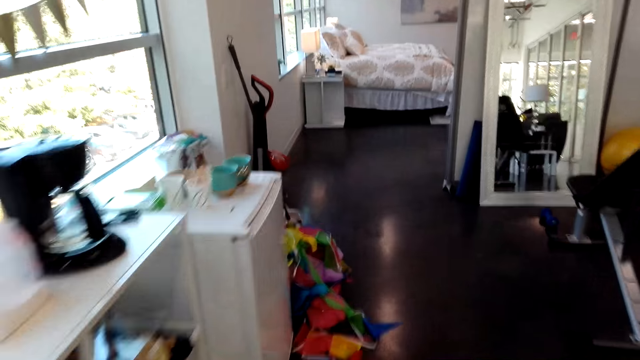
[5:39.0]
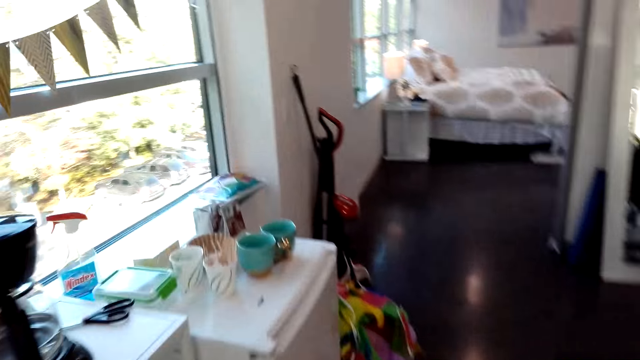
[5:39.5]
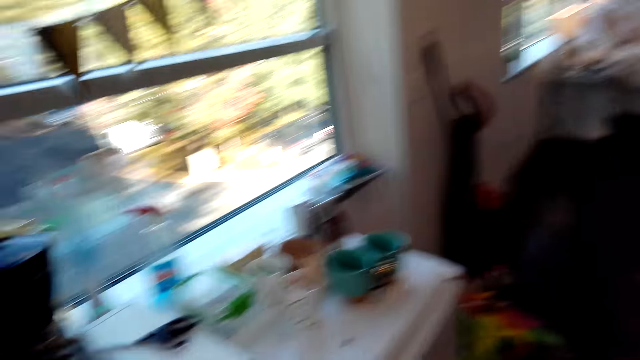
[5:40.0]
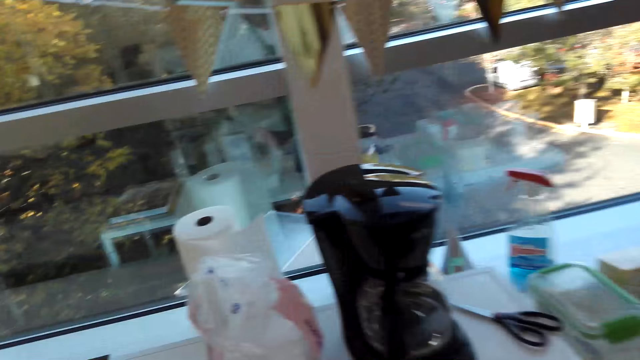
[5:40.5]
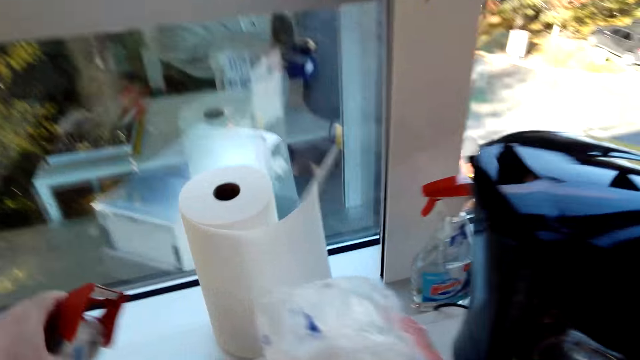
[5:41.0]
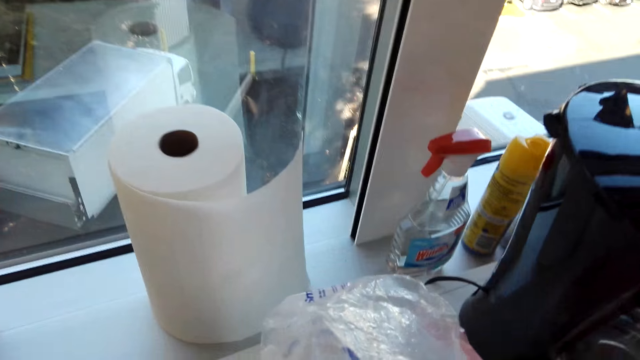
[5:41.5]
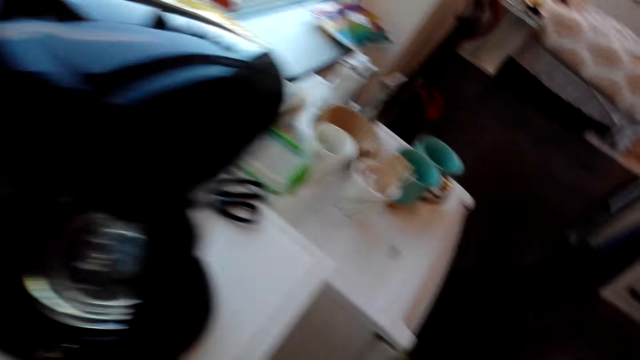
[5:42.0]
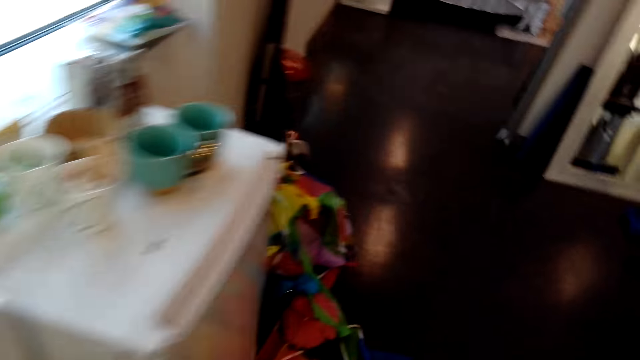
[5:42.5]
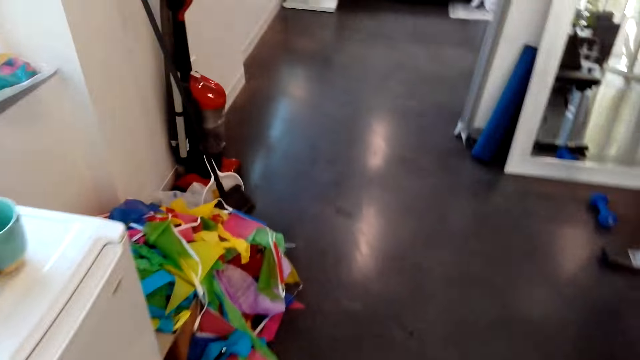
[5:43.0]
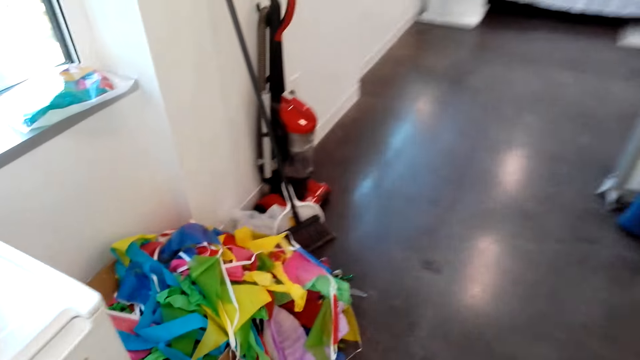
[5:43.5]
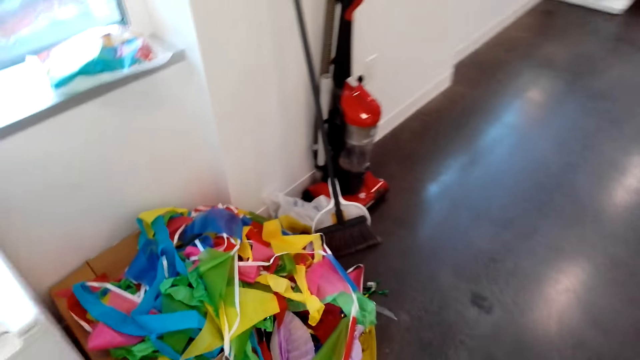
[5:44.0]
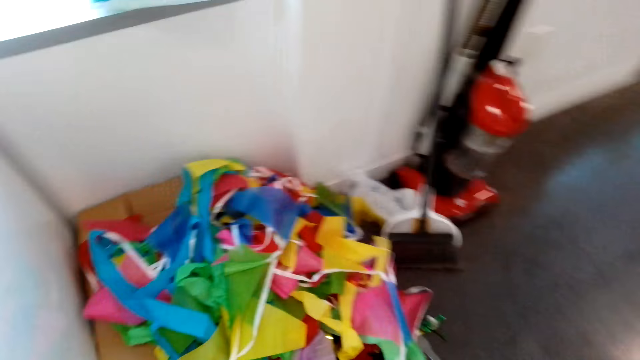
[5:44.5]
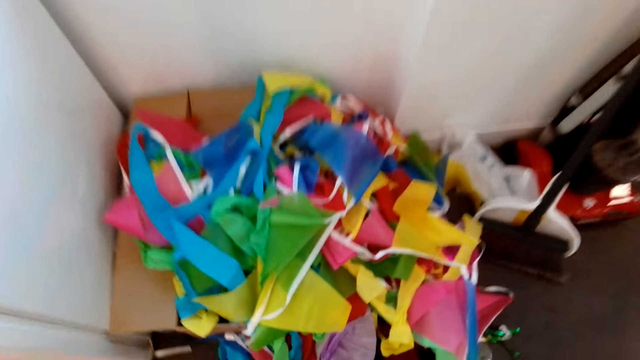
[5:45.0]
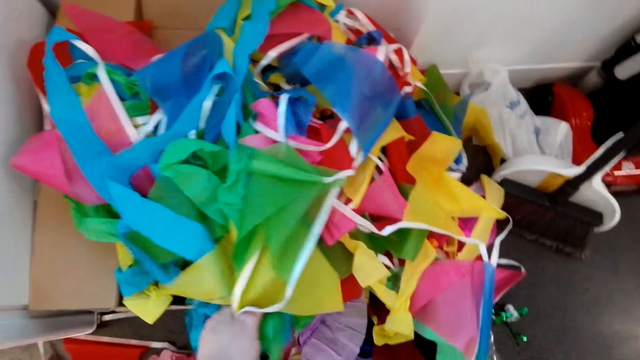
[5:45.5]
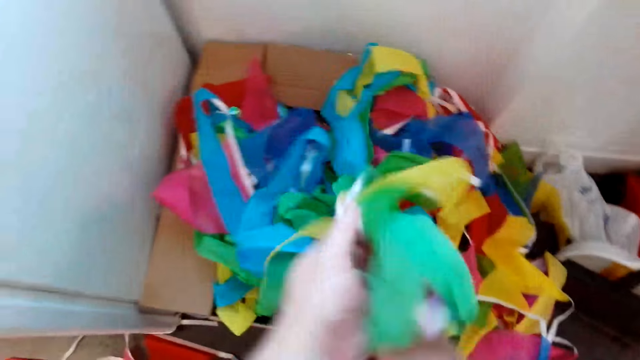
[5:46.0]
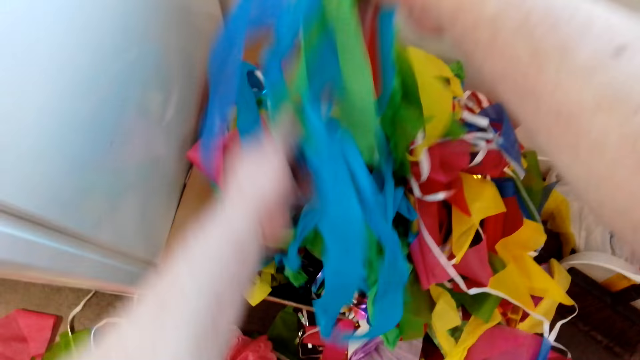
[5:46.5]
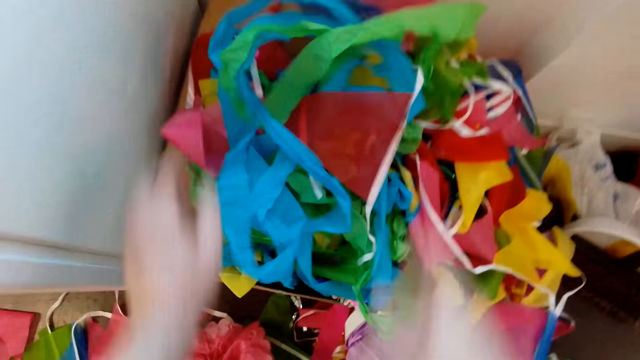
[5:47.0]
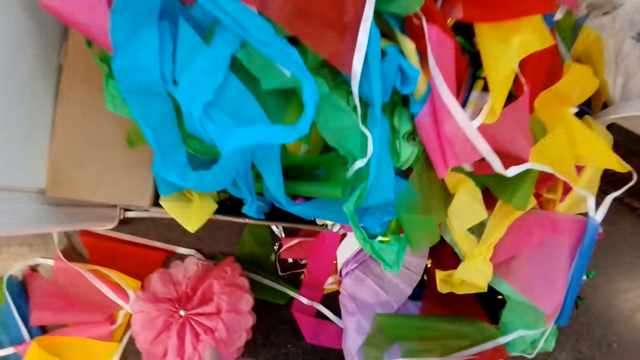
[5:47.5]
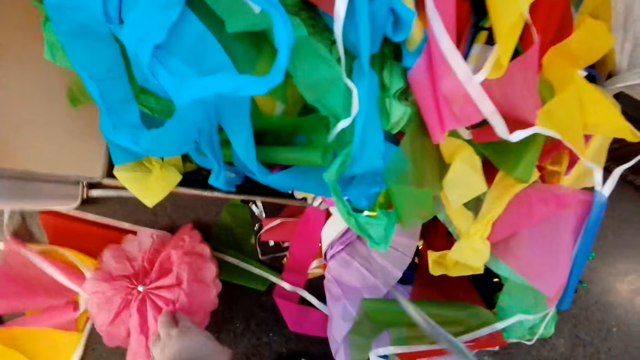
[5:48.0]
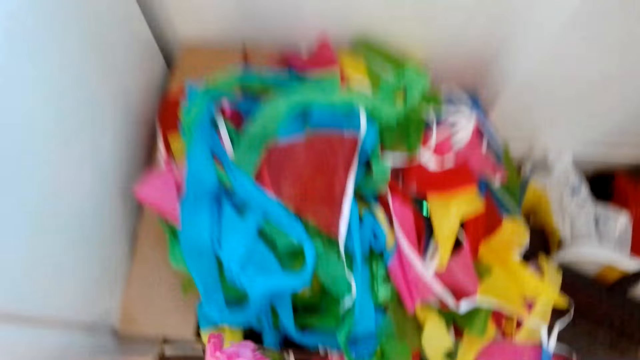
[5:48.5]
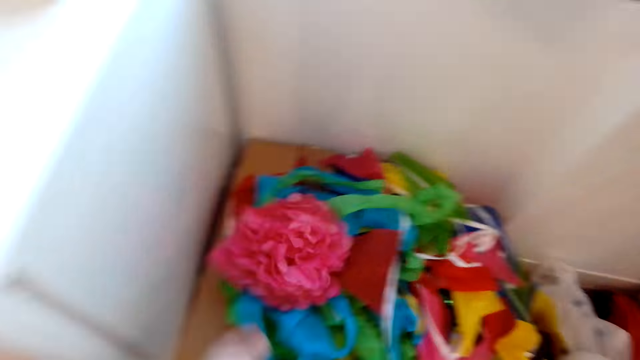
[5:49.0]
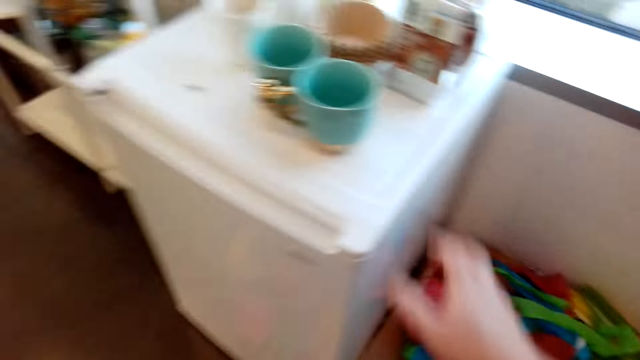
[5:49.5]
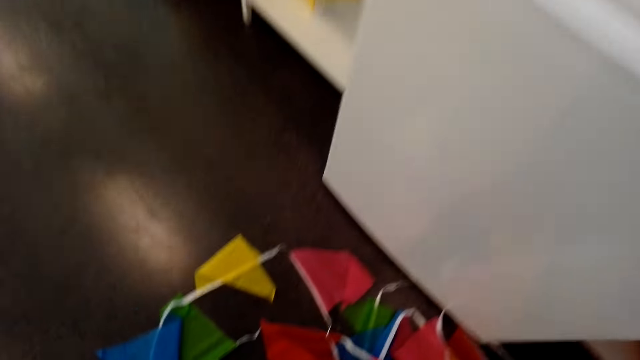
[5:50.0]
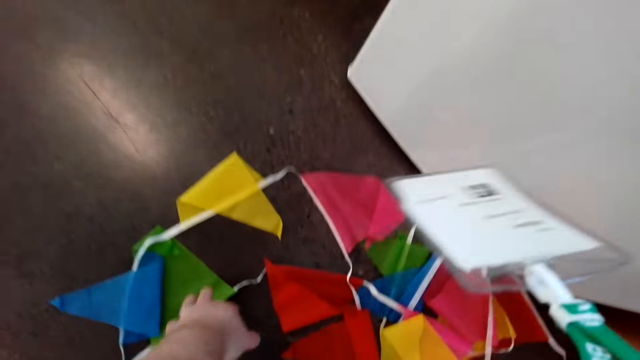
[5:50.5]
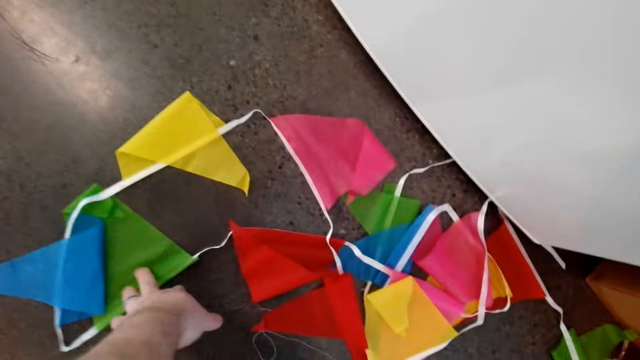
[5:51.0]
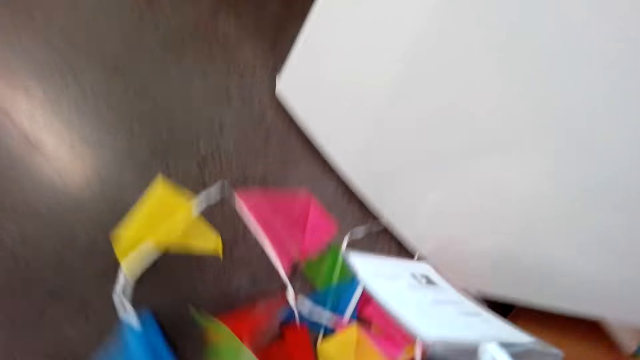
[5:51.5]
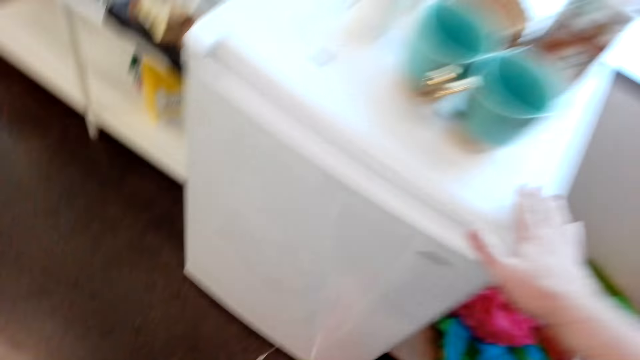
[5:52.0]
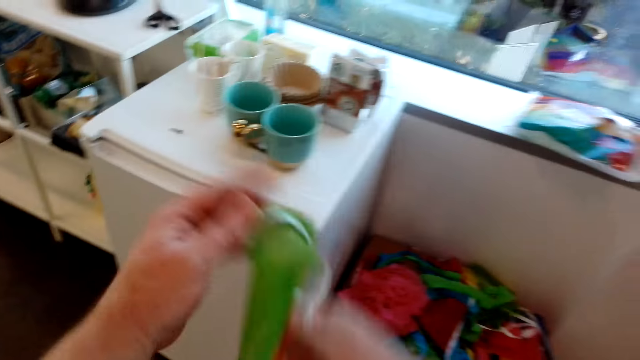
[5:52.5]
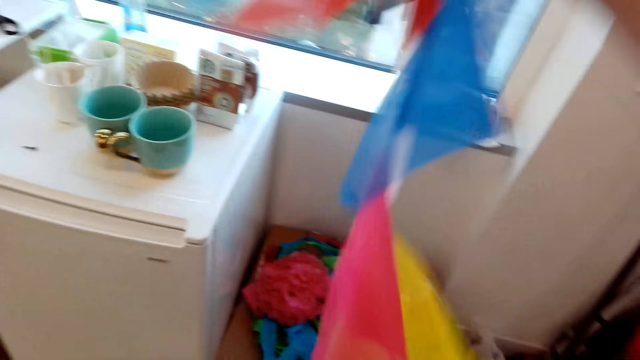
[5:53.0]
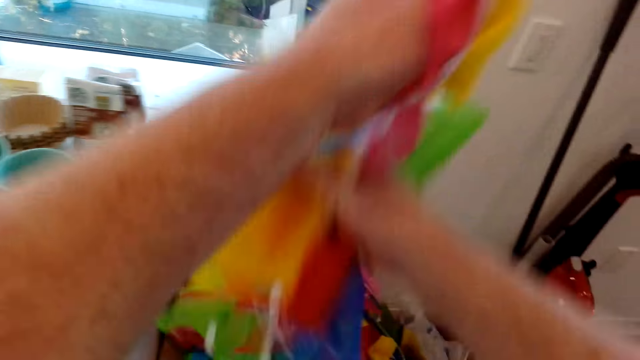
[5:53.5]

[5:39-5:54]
The camera wearer picks the decoration or ribbon from the box. They drop the flower. They pick up the ribbon.

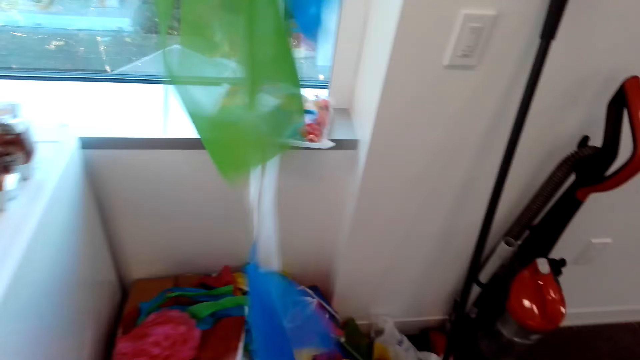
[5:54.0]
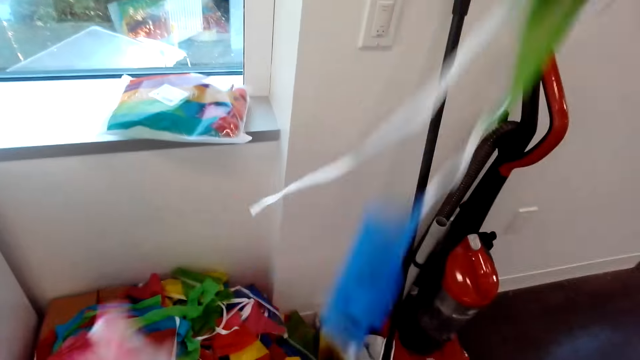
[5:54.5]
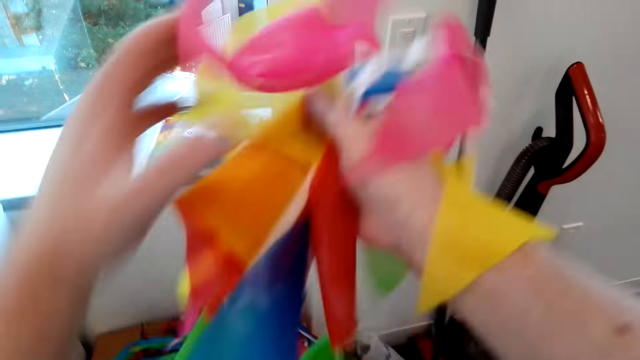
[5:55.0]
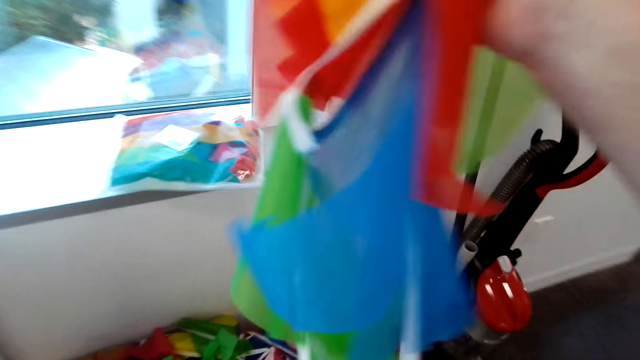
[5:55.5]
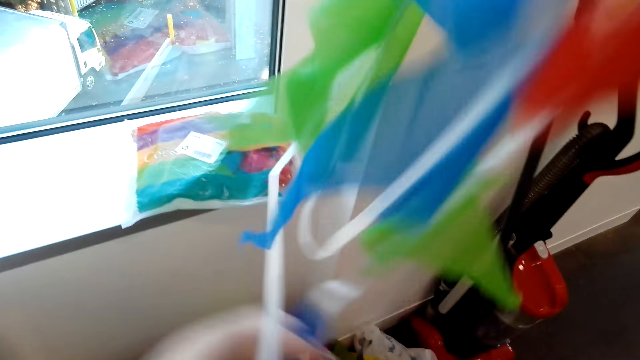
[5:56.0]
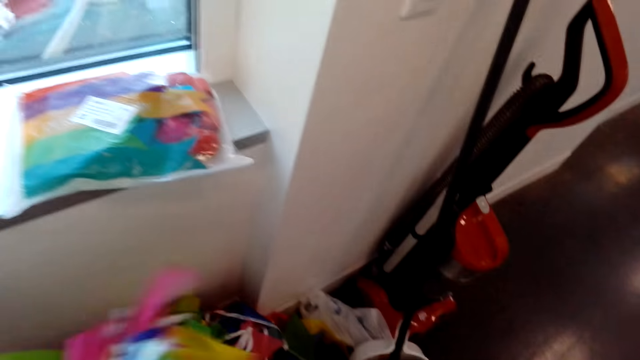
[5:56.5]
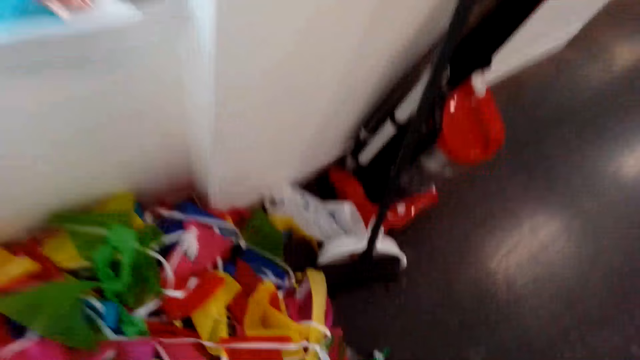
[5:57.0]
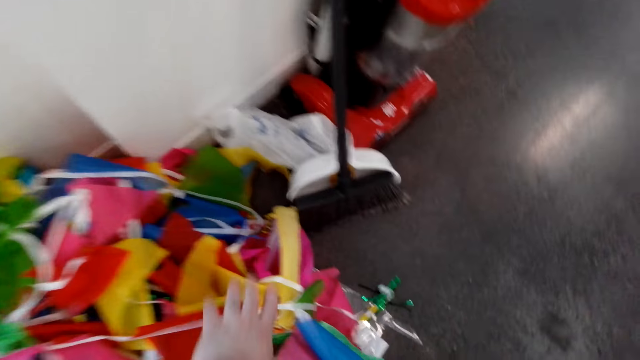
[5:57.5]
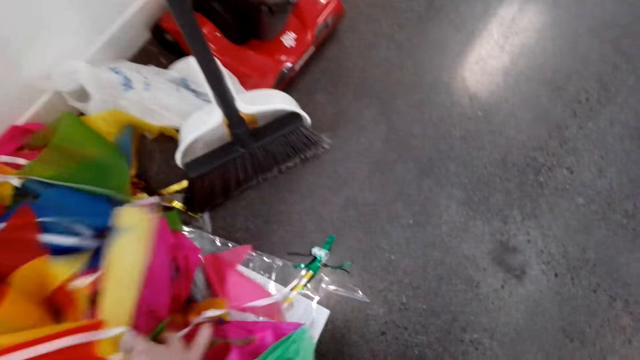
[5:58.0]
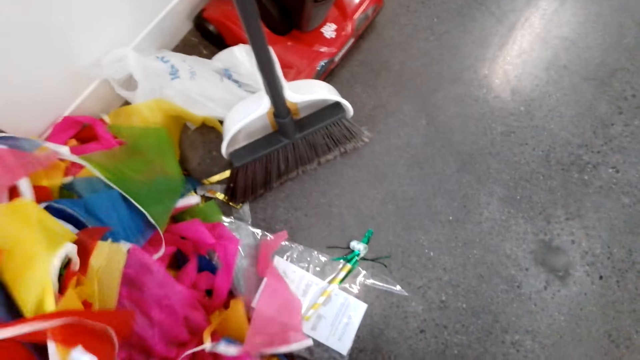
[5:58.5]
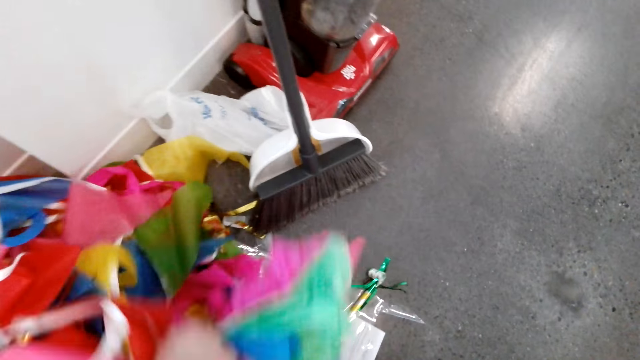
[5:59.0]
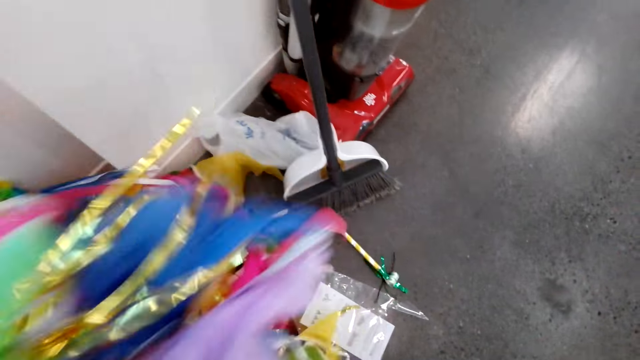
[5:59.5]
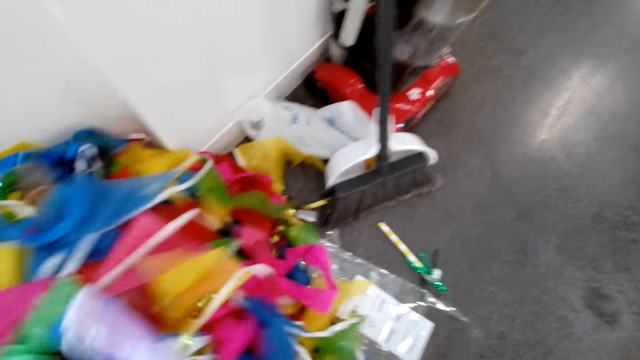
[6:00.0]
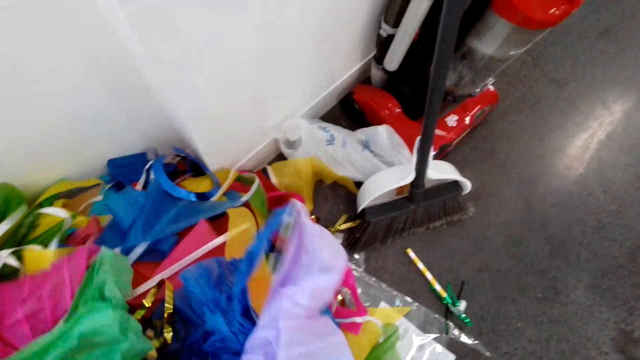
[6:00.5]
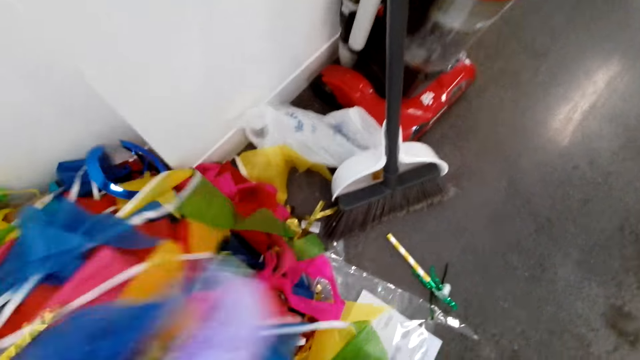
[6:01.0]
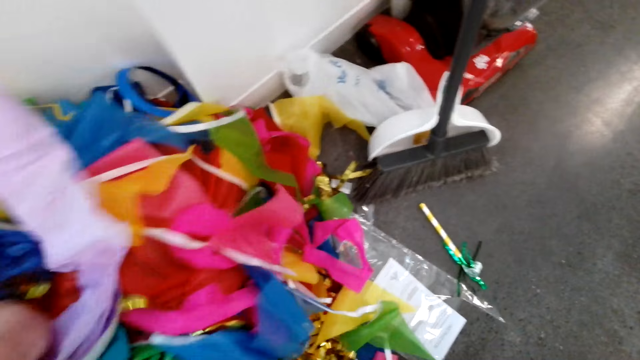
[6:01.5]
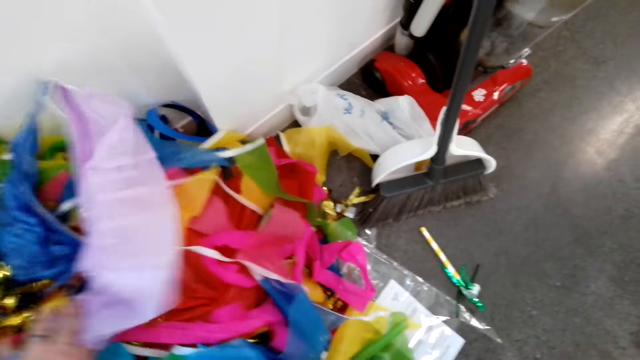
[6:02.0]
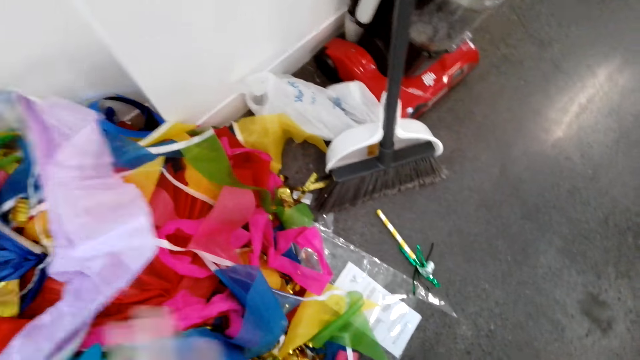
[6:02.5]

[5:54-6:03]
The camera wearer puts the decoration or ribbon in the box. They drop the ribbon. They put the ribbon in the box.
